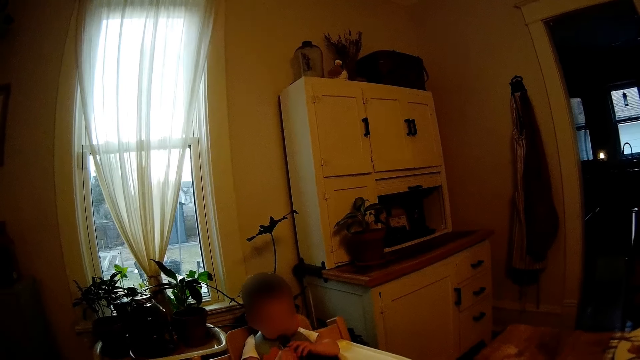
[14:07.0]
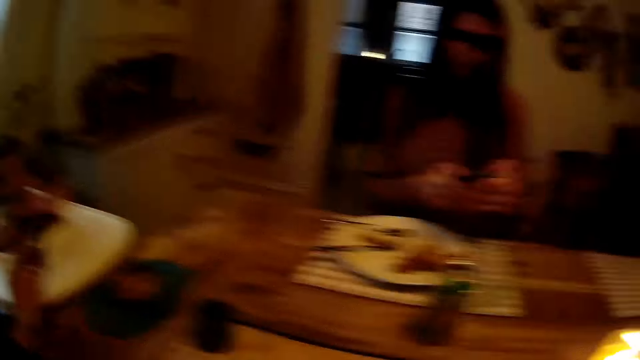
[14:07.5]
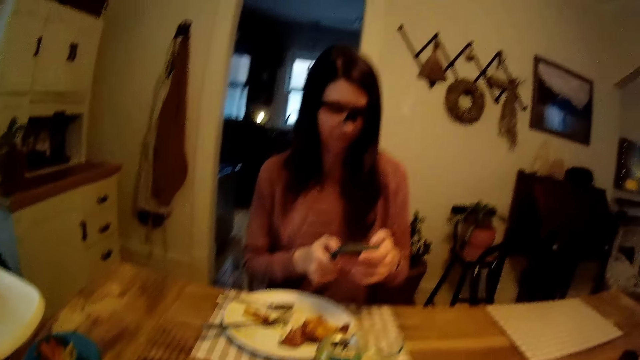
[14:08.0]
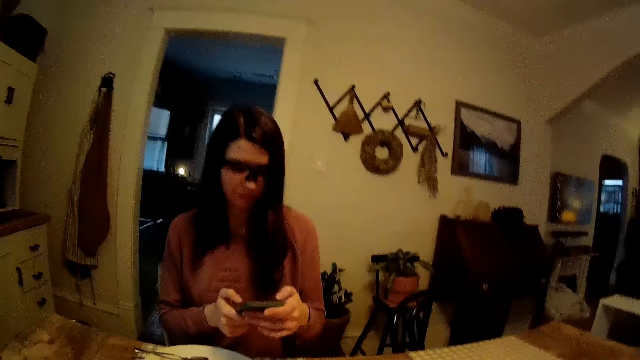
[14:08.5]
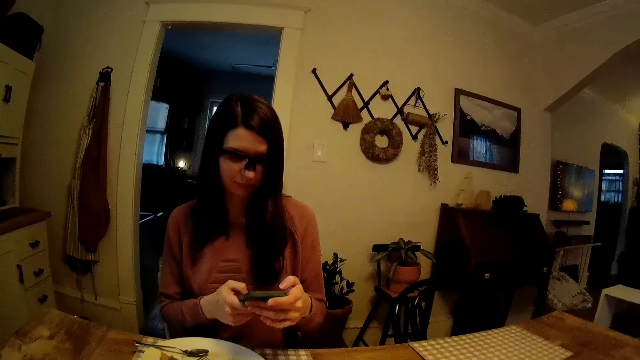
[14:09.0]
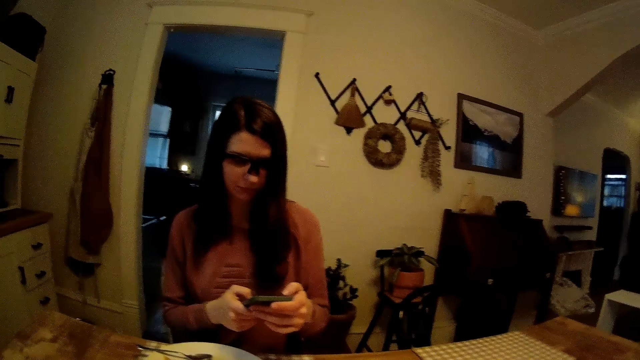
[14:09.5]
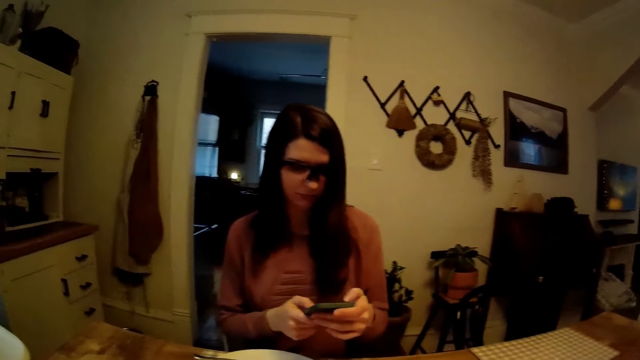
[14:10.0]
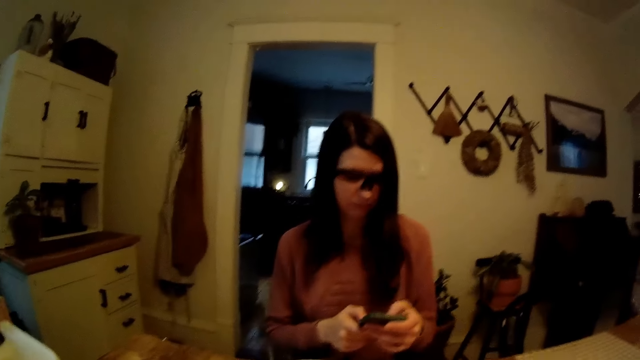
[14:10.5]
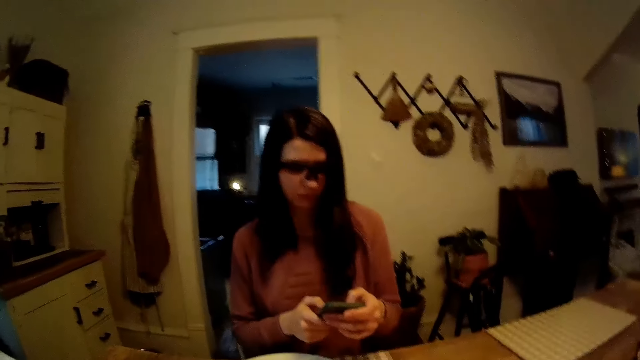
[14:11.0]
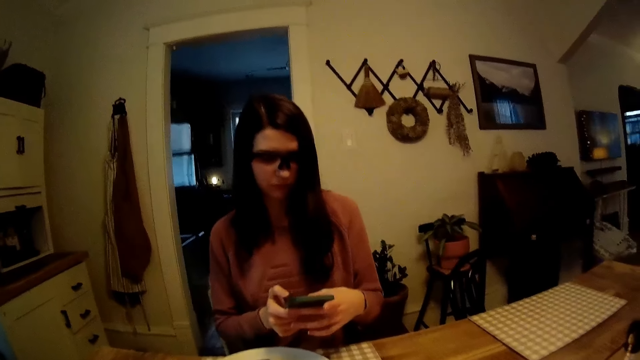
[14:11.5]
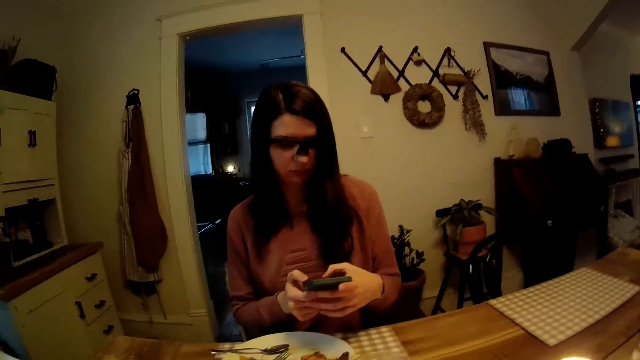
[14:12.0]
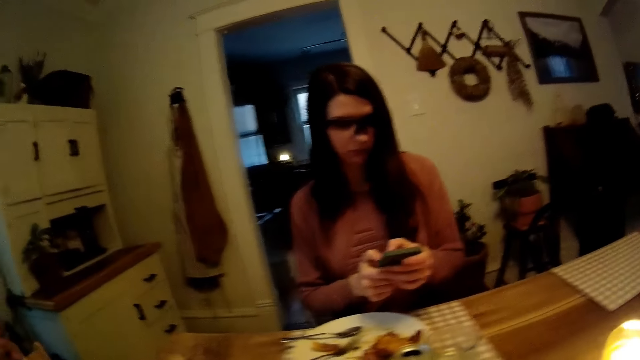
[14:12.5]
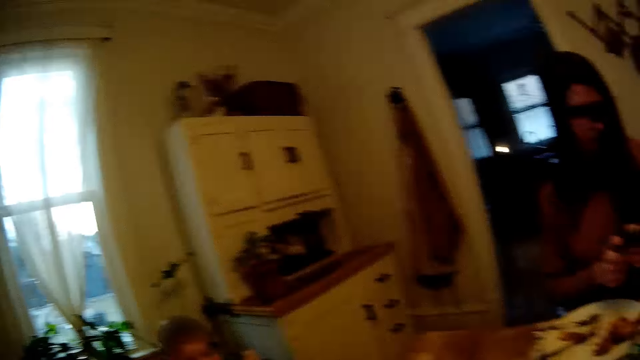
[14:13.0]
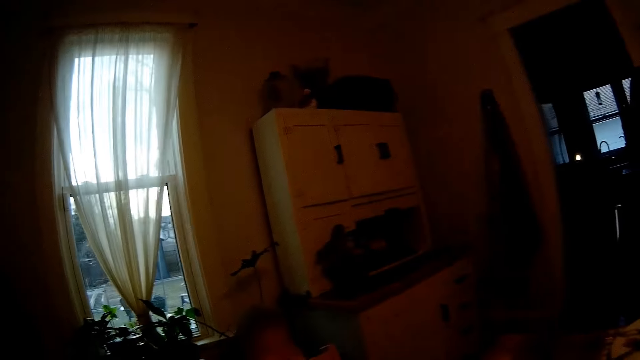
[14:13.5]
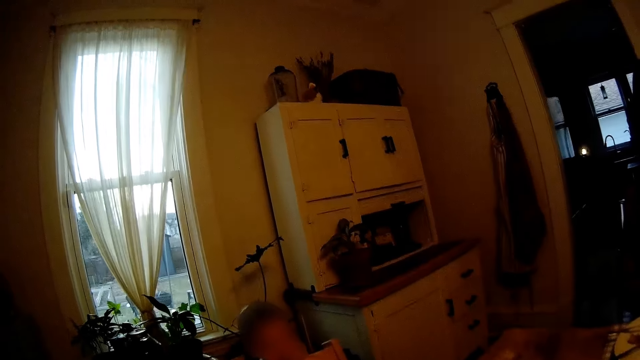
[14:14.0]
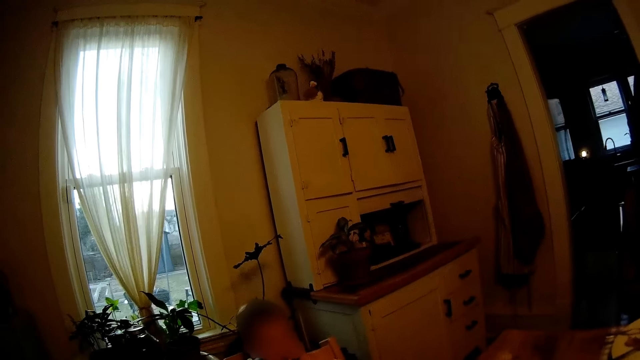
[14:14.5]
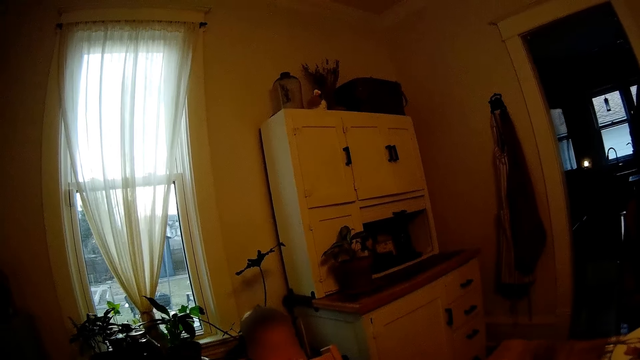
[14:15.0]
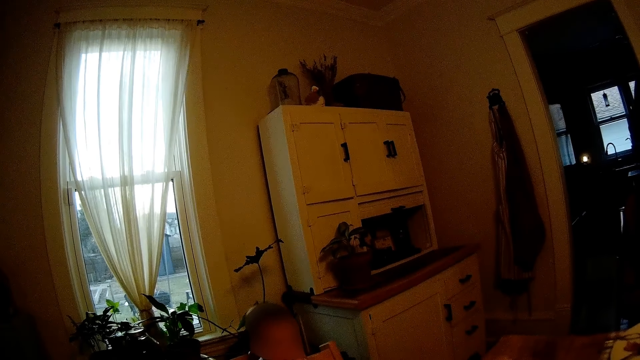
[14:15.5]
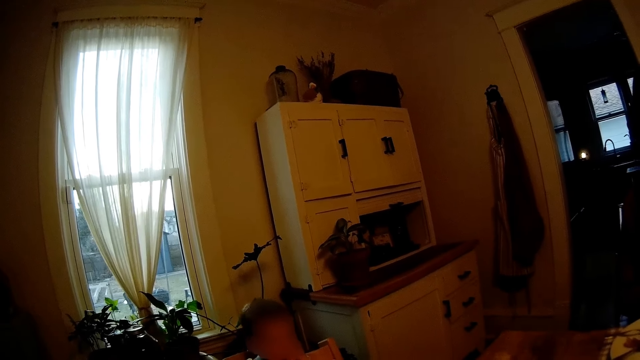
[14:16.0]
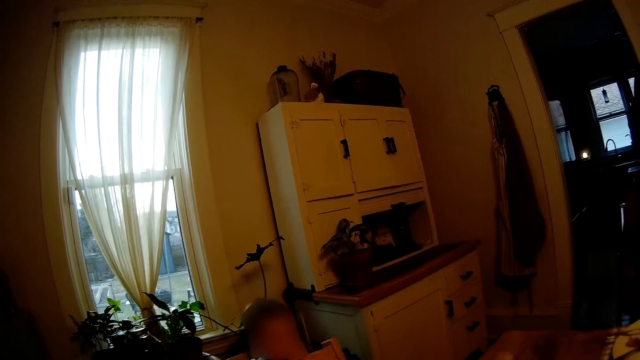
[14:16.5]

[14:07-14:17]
A woman operates a phone.

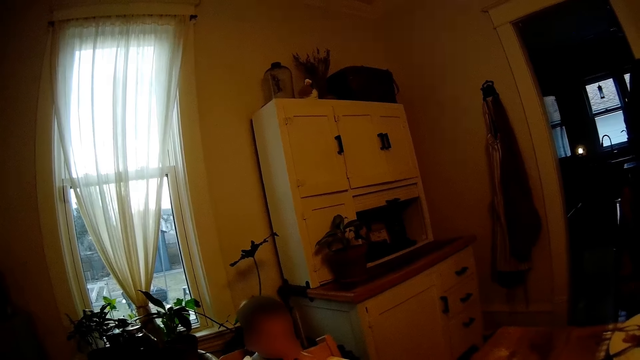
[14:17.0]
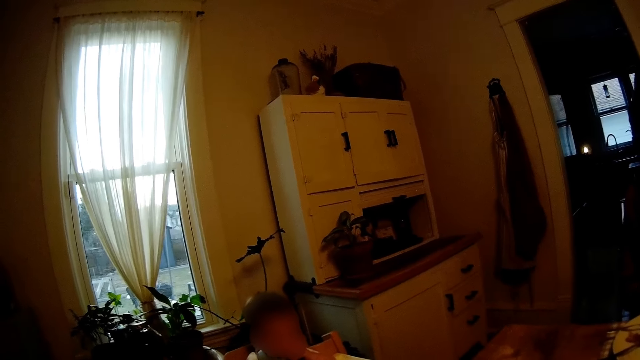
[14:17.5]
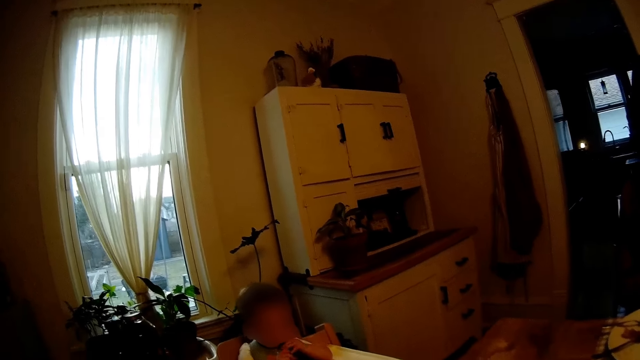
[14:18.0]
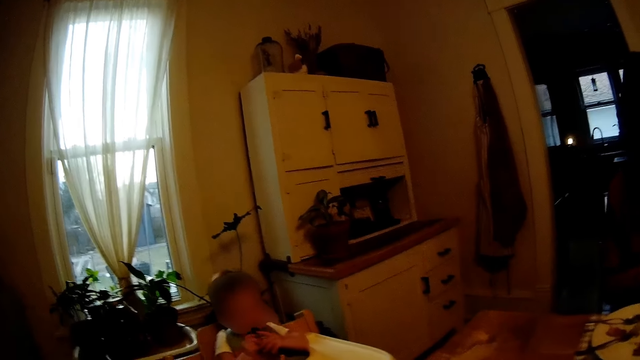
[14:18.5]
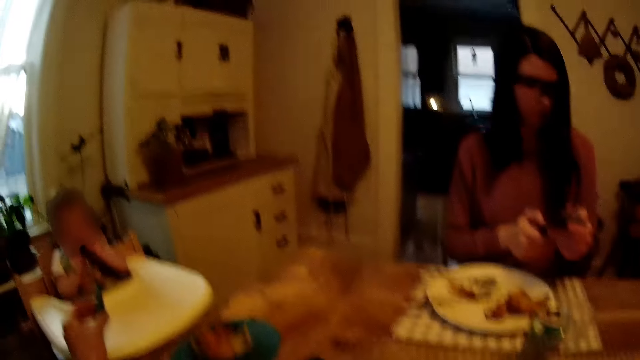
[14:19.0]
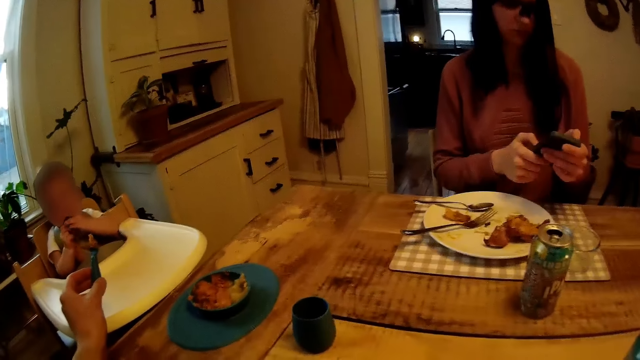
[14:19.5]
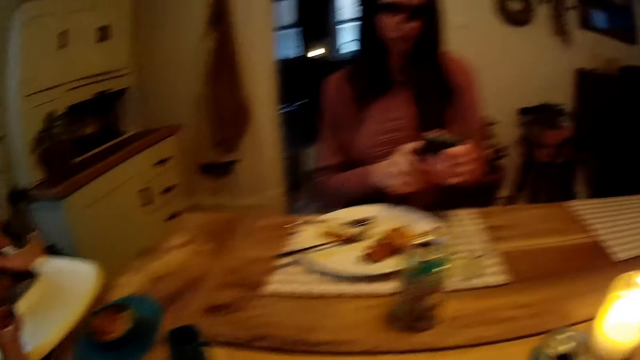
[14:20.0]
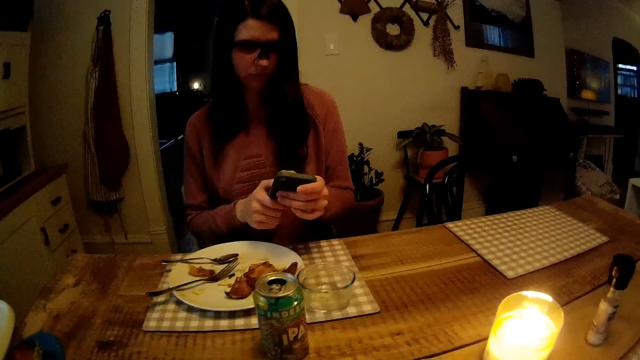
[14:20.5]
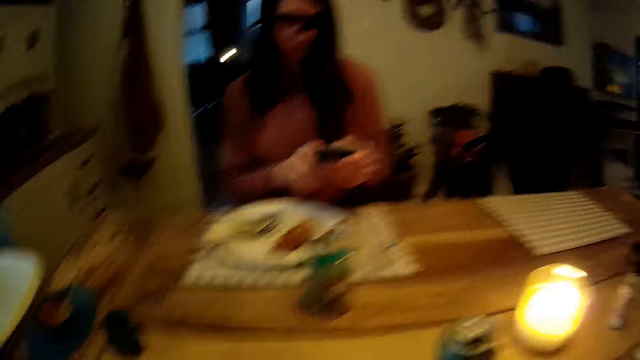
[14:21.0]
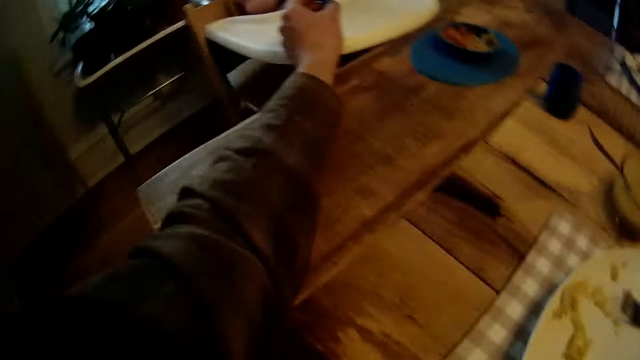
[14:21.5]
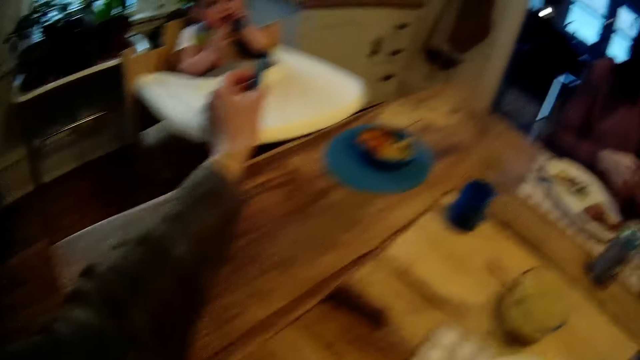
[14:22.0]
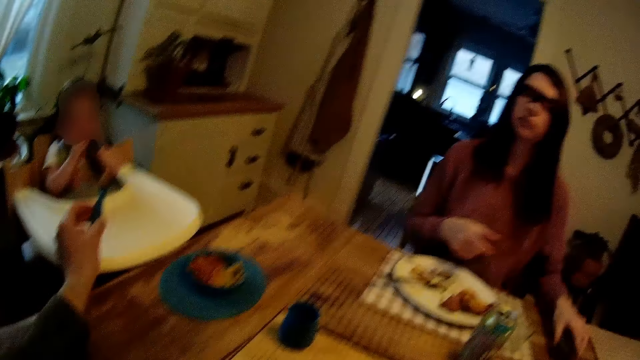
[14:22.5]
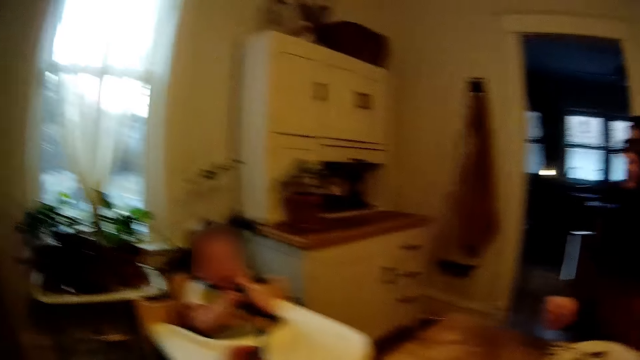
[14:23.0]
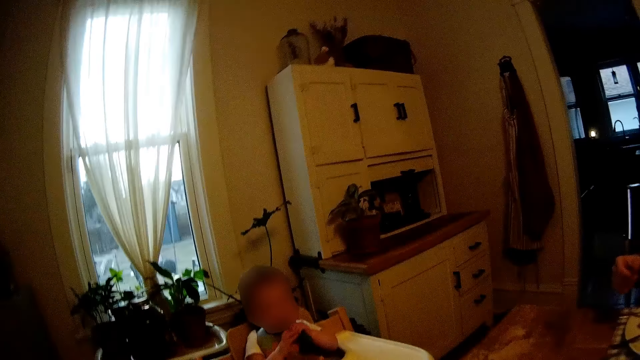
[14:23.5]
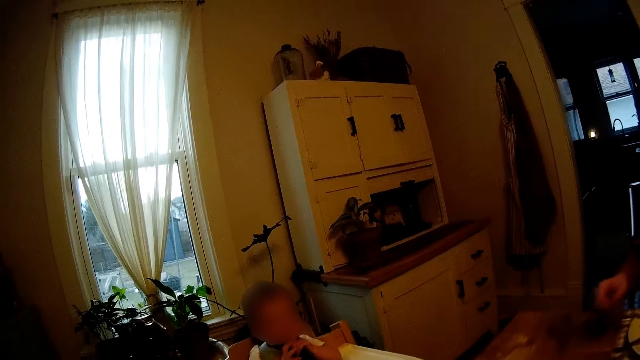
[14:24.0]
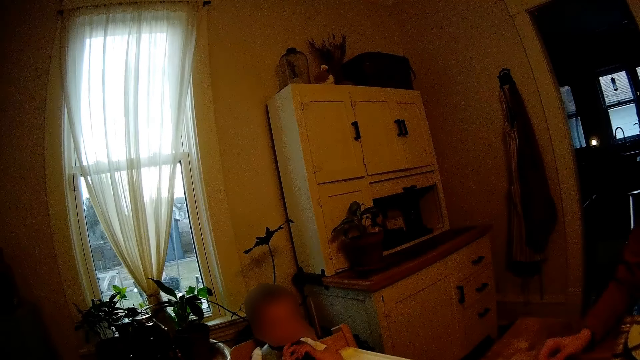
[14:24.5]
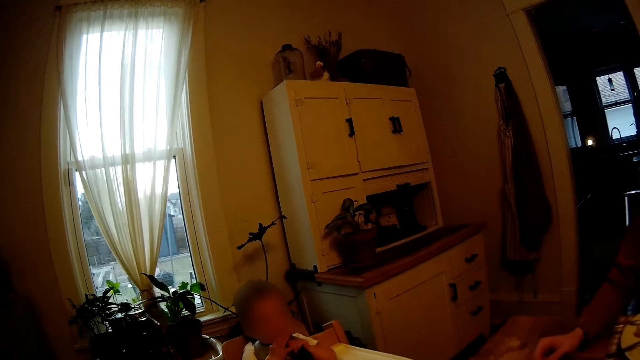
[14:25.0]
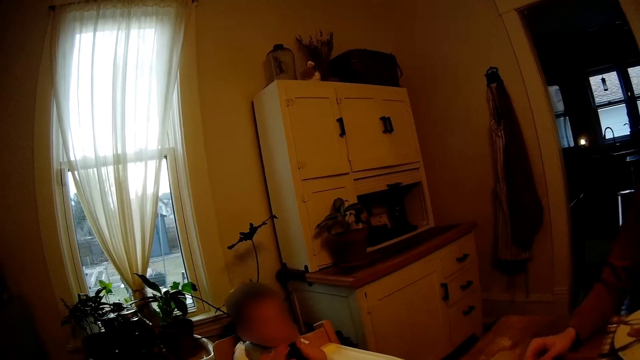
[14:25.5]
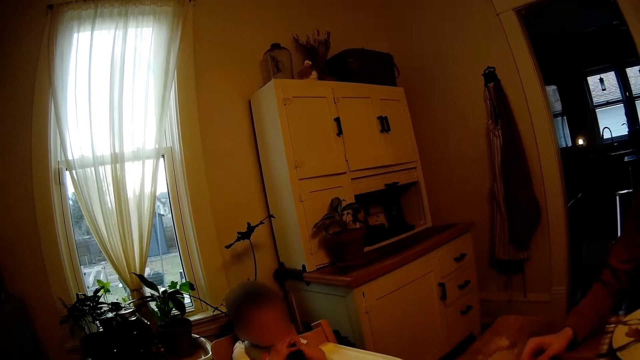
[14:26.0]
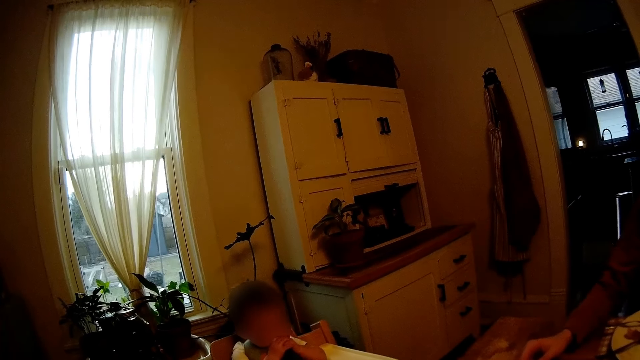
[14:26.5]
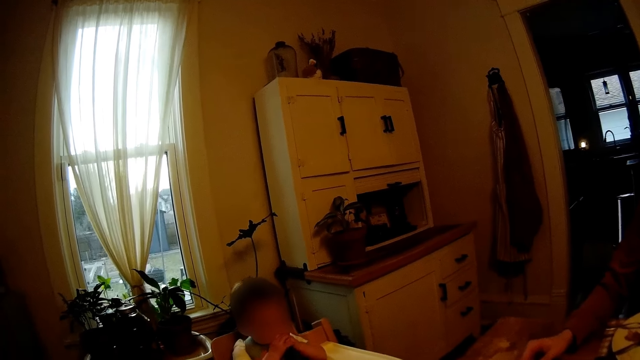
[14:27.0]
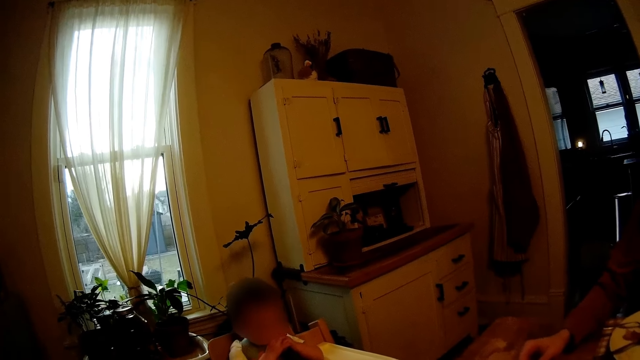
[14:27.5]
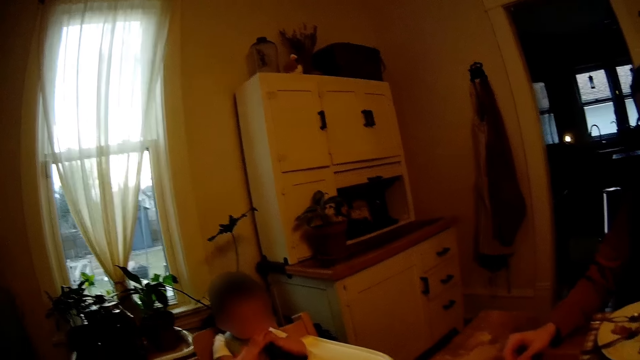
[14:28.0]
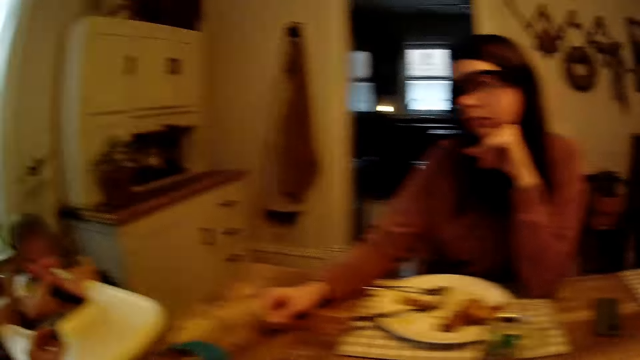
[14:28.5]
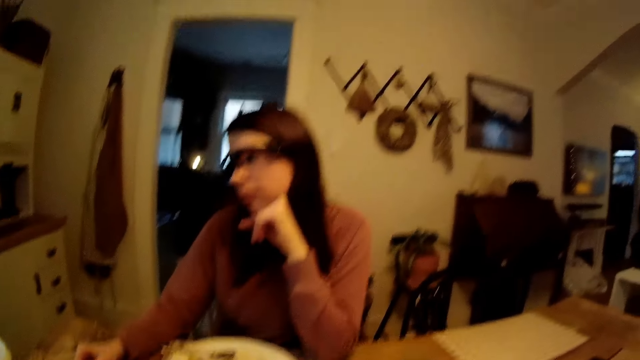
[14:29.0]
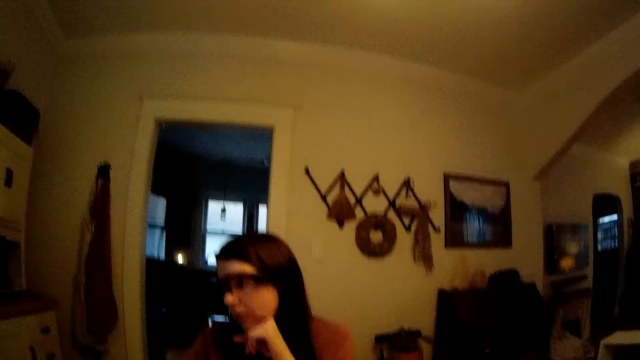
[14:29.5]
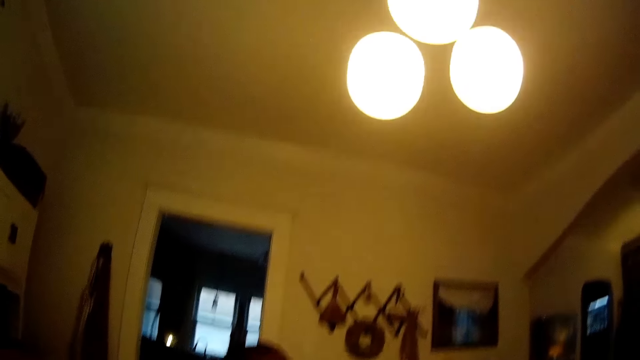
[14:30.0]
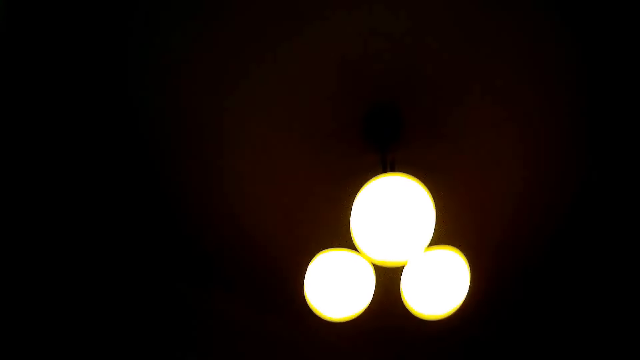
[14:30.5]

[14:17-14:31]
The camera wearer feeds a baby. A woman operates a phone. The camera wearer feeds the baby. The woman's left hand is under her chin. The woman's right hand is on a dining table.
